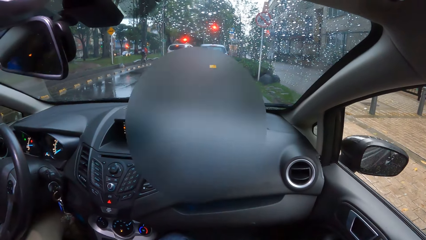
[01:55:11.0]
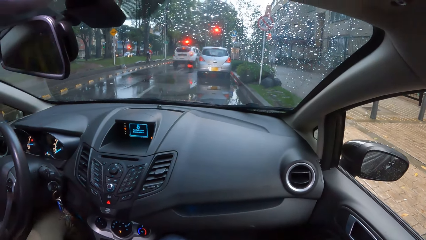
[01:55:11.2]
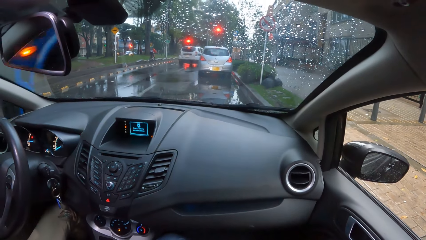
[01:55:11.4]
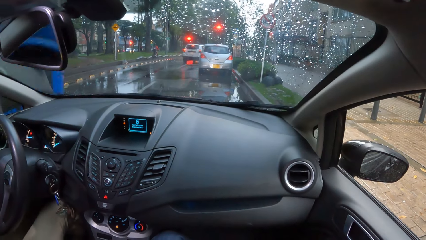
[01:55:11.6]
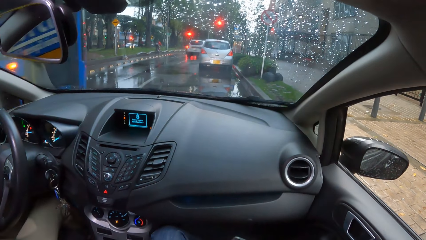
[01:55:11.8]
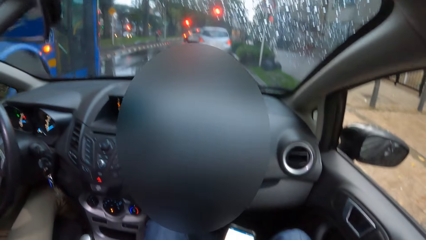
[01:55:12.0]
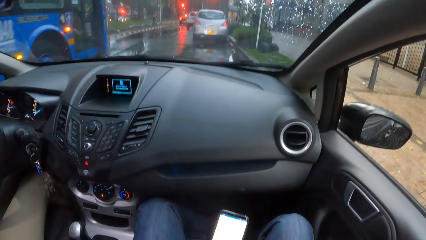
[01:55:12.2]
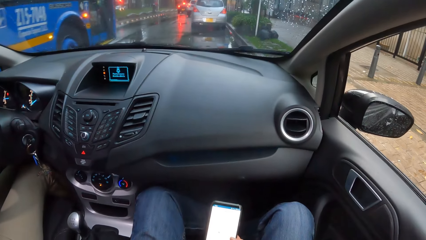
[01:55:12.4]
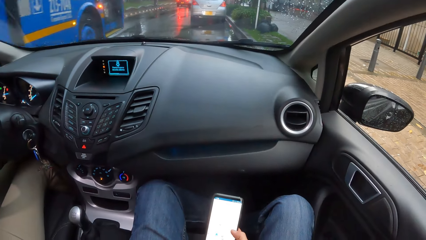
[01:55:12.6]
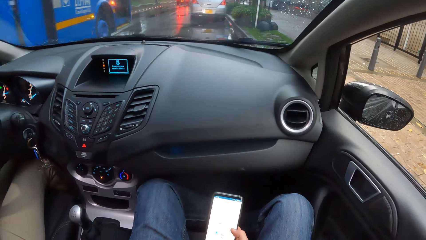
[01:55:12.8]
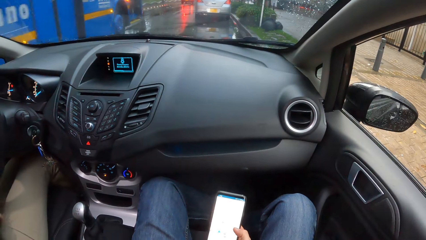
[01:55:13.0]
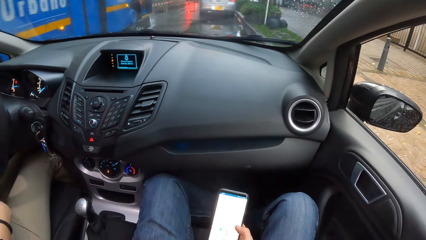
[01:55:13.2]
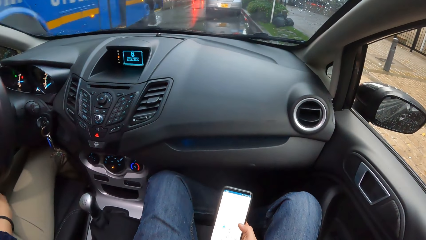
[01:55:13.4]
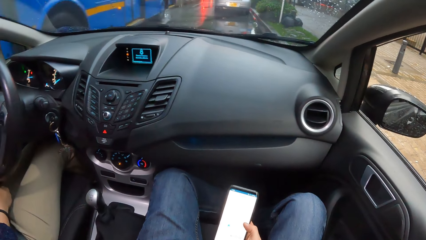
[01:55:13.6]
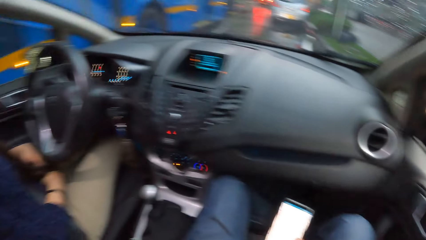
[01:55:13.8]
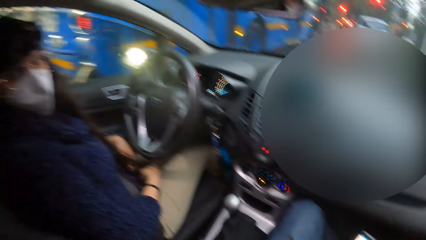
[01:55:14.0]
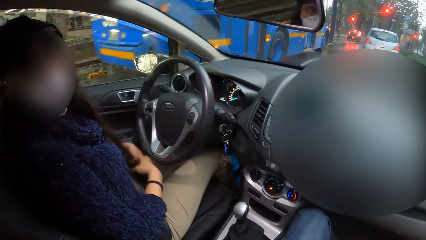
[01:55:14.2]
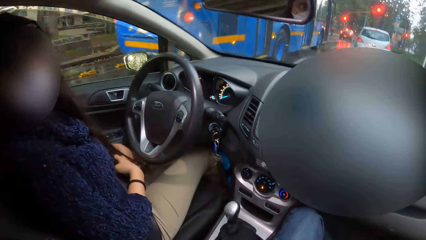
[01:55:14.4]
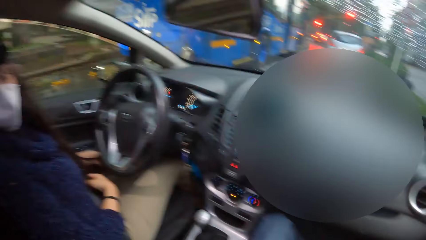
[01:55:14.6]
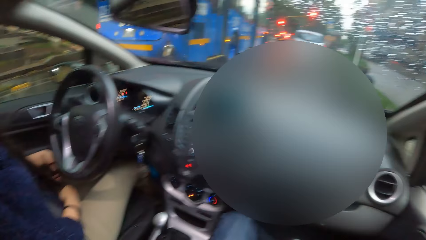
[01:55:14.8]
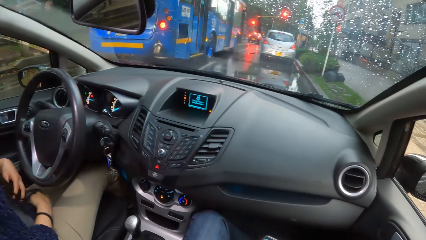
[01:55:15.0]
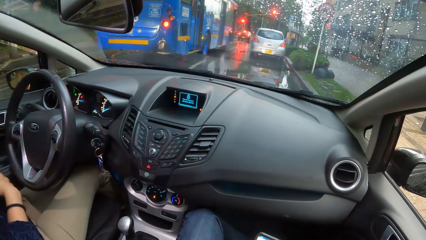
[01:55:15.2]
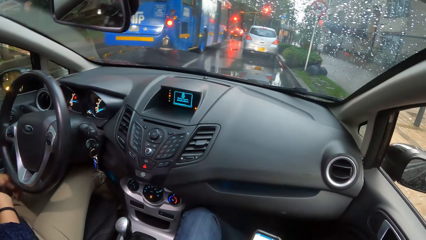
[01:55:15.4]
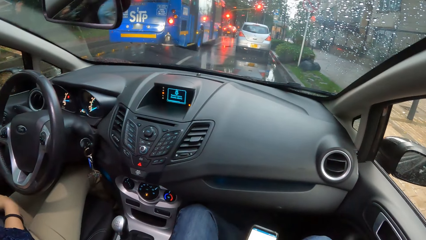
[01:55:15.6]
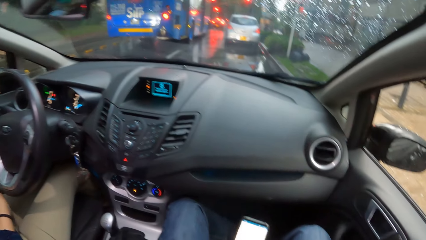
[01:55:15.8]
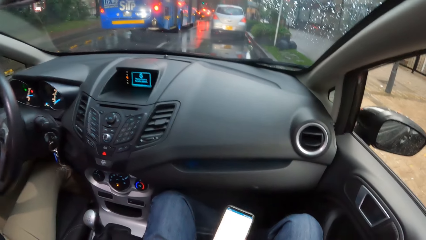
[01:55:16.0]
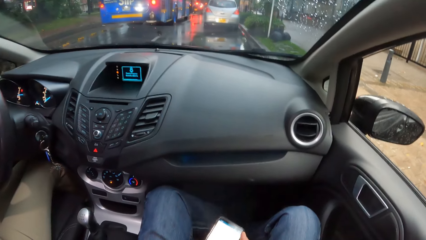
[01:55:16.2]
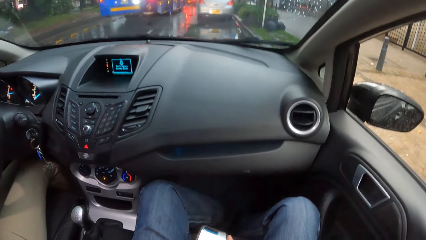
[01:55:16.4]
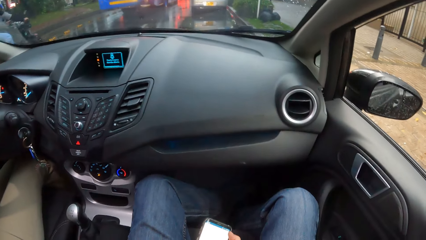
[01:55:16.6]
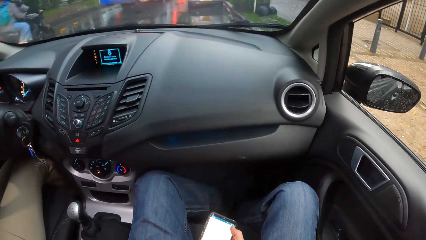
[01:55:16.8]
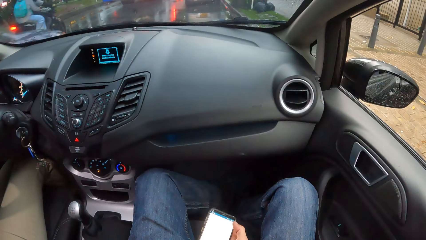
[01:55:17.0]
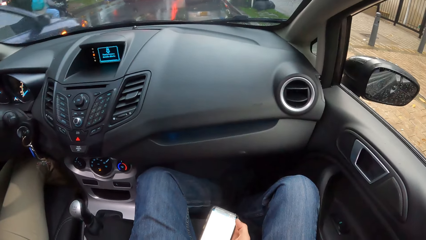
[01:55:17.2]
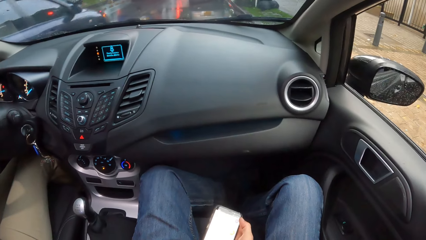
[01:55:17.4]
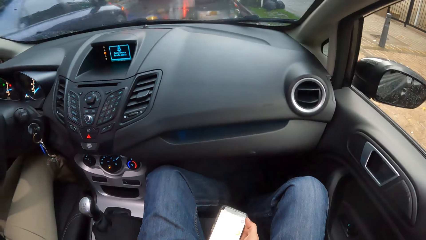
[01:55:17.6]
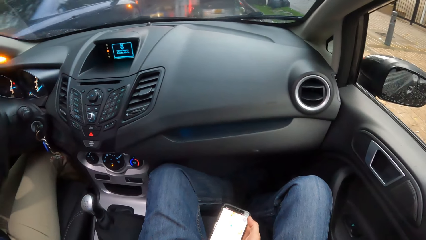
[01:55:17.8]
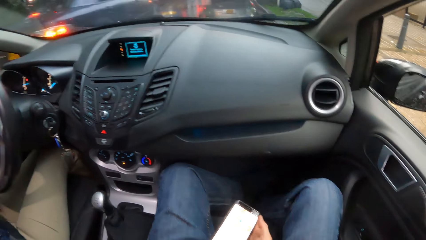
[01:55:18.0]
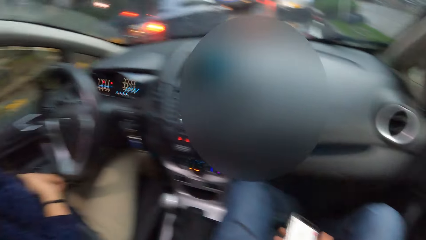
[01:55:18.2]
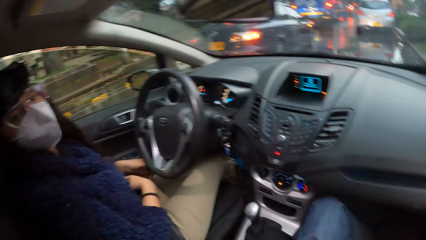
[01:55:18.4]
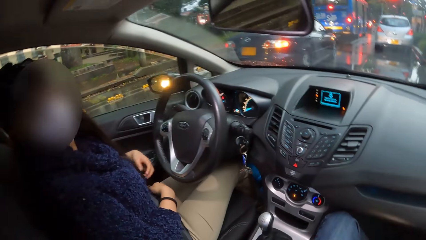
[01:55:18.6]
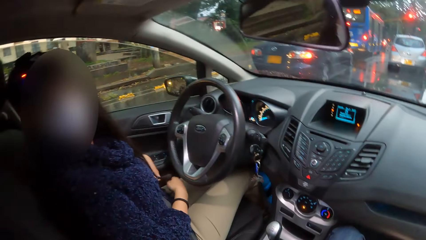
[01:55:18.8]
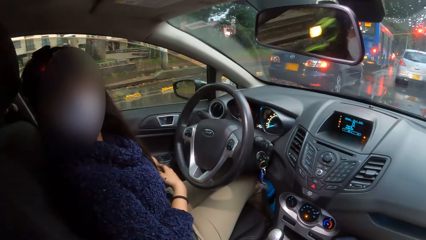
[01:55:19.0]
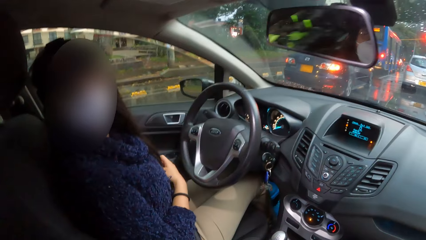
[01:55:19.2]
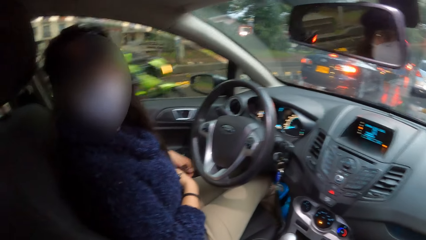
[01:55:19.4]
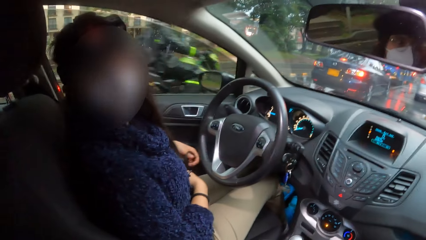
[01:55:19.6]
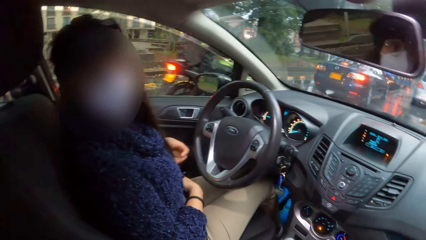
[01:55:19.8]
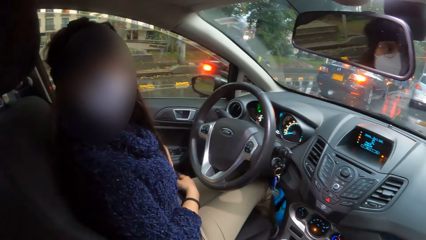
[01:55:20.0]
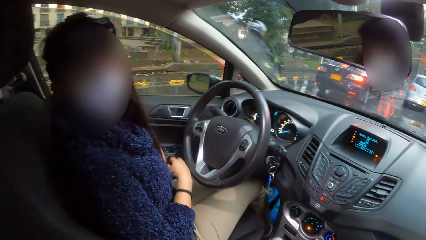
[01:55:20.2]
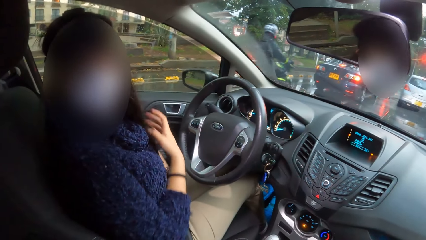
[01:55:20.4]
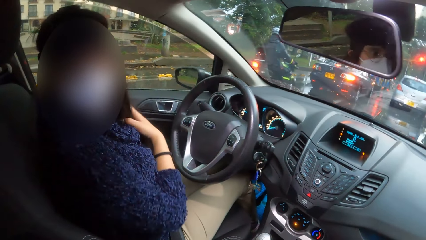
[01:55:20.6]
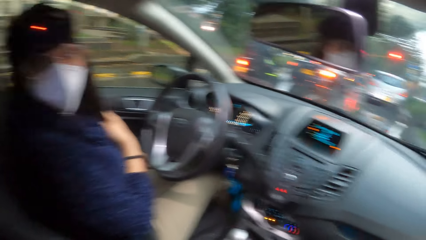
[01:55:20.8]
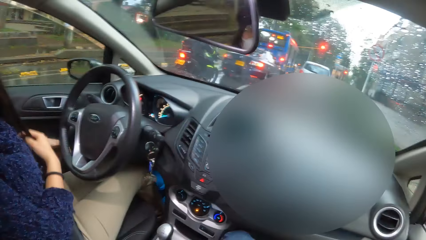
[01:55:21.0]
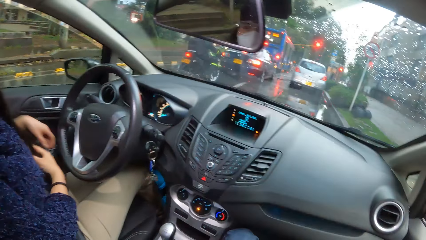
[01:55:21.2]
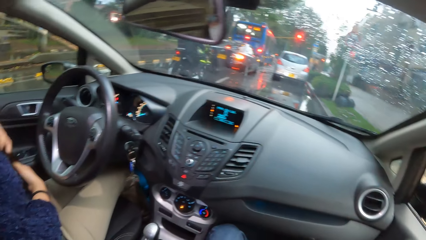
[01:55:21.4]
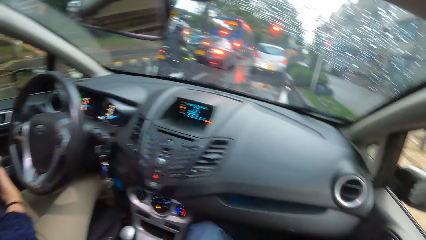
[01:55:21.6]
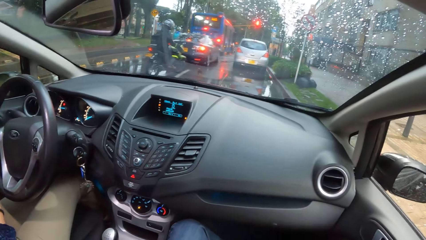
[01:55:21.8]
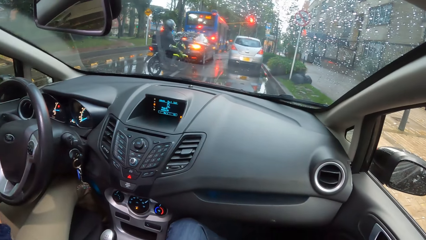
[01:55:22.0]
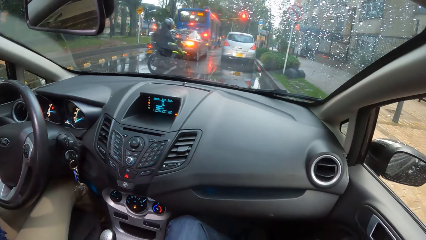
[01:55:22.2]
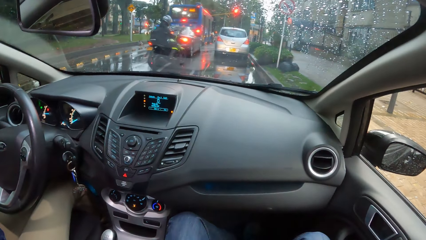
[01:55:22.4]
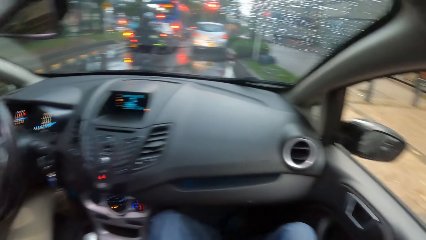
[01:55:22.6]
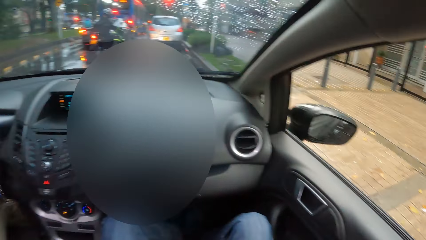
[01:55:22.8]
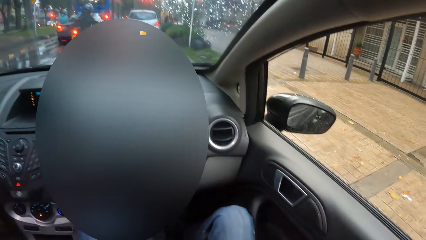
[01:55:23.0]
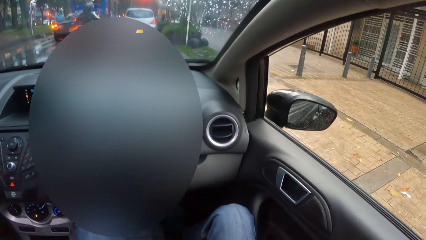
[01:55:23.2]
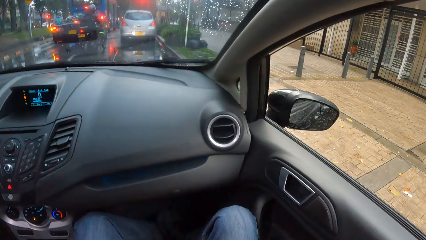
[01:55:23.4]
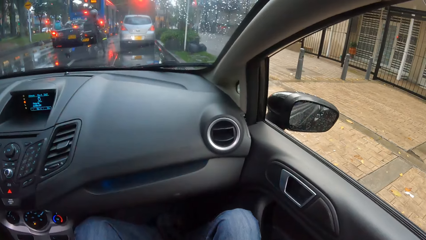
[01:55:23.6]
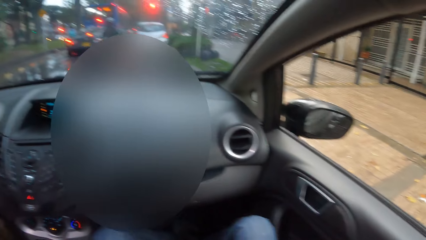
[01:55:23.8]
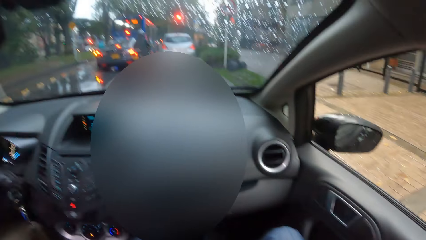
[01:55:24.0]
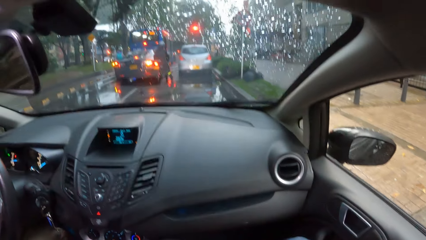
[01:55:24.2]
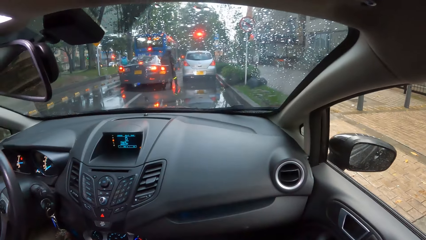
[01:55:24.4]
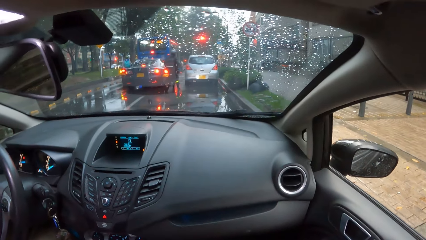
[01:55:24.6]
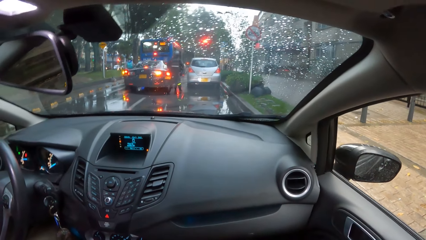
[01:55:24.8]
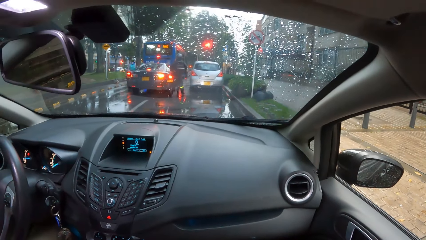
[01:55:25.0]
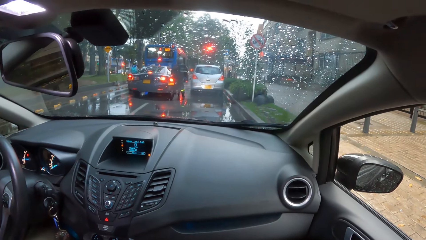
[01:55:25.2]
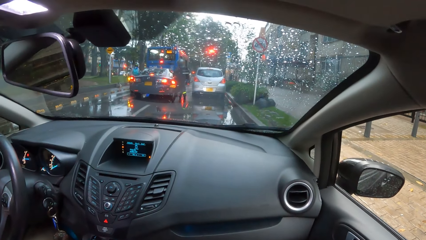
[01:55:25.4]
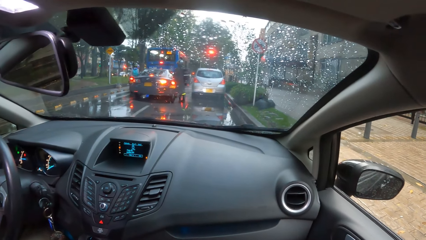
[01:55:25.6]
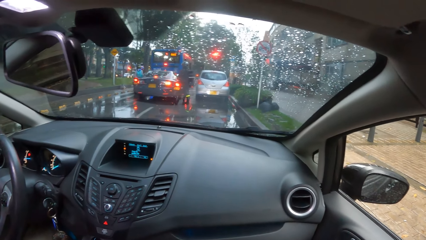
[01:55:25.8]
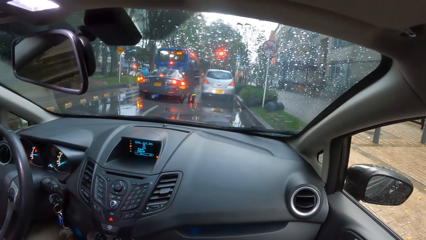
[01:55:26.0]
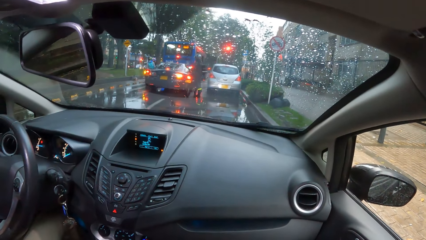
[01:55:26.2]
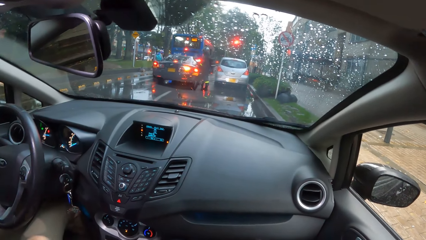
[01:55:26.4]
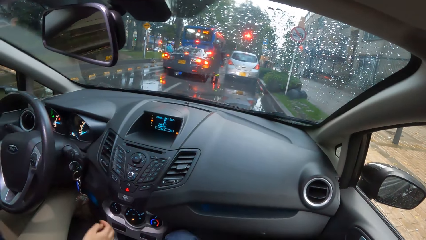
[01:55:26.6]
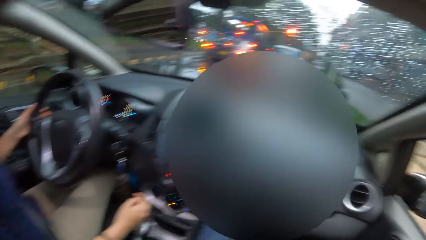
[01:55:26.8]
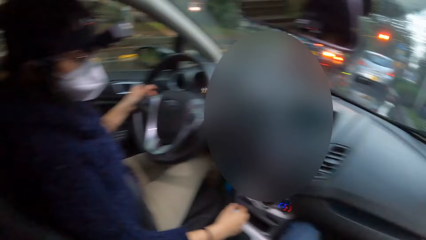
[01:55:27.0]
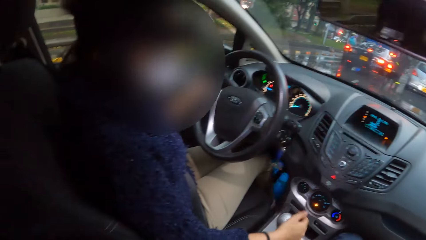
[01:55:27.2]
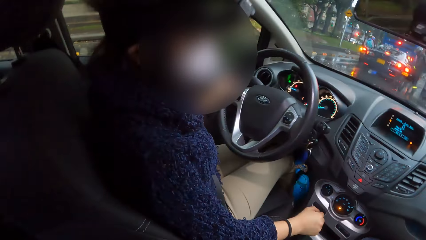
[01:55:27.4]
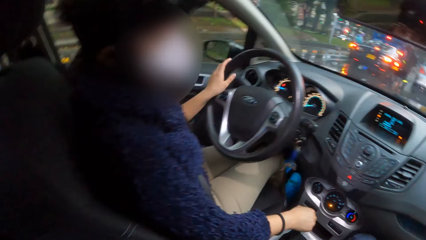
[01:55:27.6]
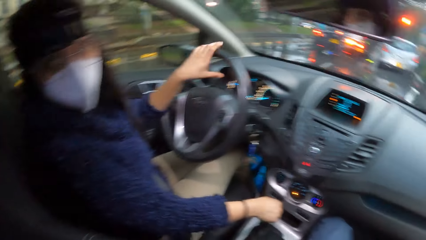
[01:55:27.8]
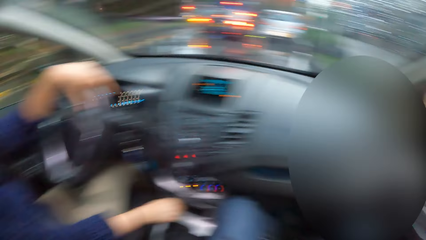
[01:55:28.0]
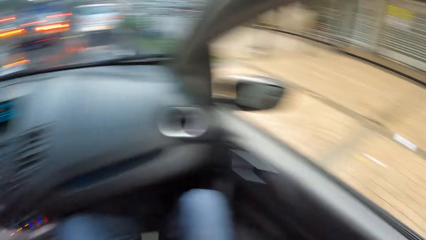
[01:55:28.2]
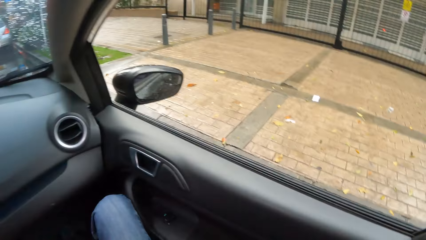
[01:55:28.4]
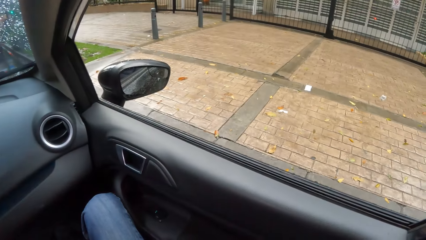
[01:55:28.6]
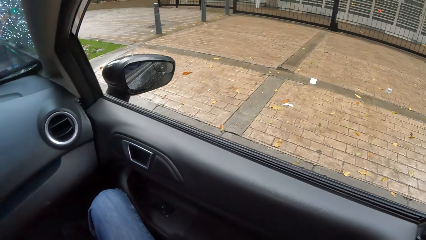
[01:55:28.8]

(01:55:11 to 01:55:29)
The woman rubs her hair with both hands. The woman straightens the hair with the hand. The camera wearer scrolls the phone on the hand. The woman straightens the hair with the hand. The woman operates the car gear with her right hand and holds the gear with the hand.
